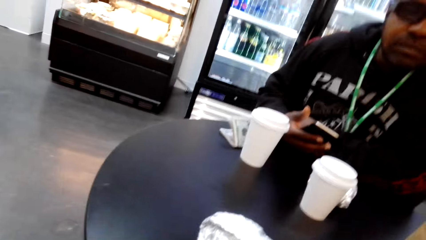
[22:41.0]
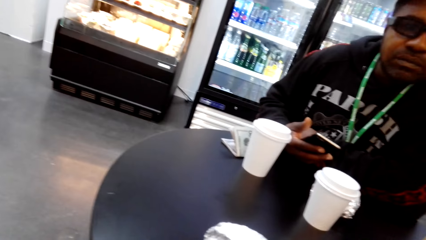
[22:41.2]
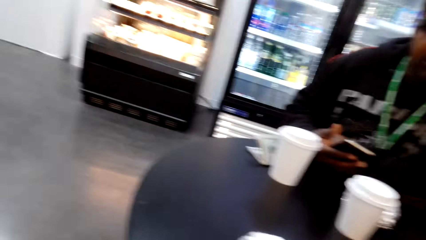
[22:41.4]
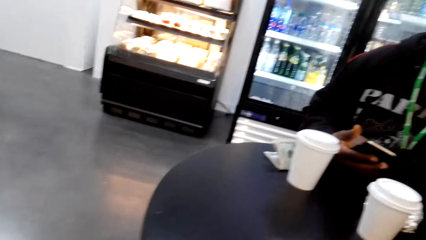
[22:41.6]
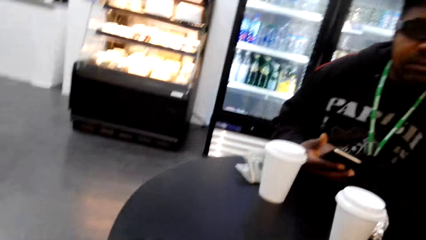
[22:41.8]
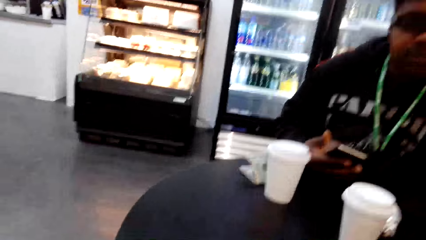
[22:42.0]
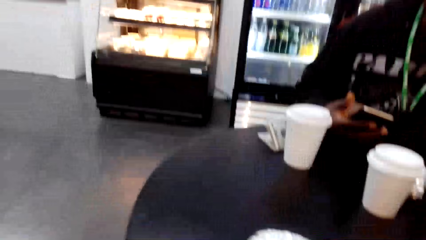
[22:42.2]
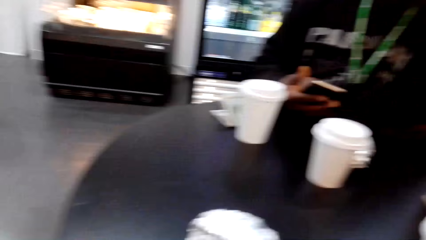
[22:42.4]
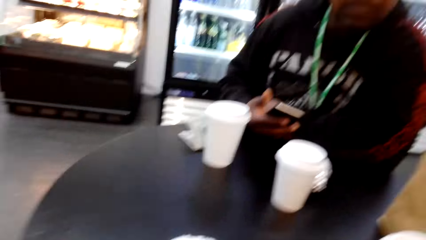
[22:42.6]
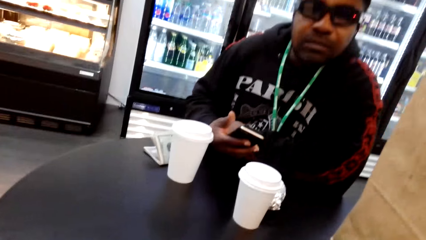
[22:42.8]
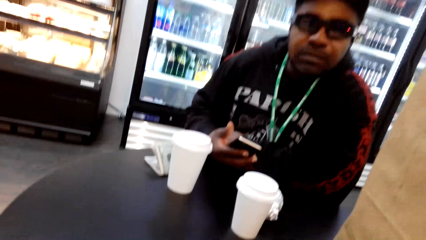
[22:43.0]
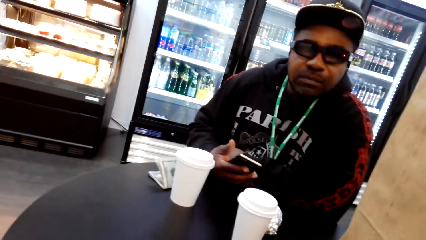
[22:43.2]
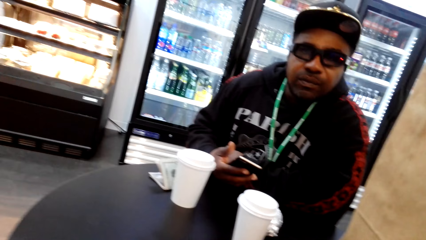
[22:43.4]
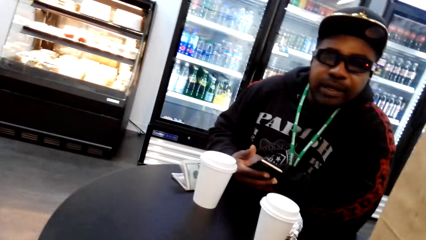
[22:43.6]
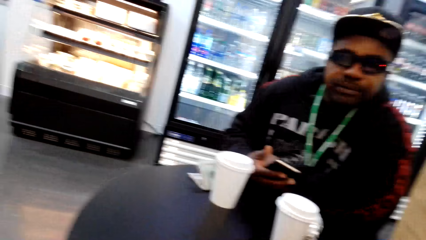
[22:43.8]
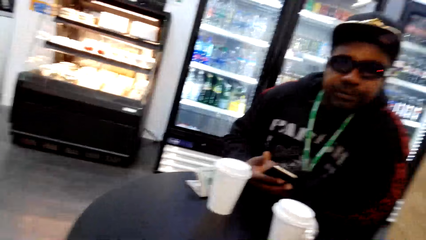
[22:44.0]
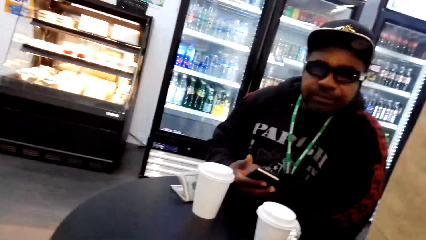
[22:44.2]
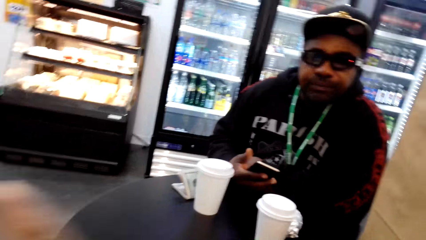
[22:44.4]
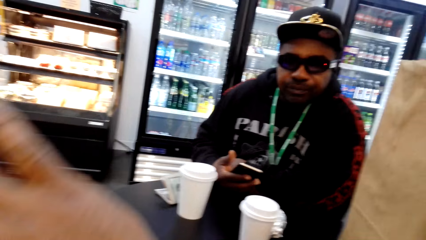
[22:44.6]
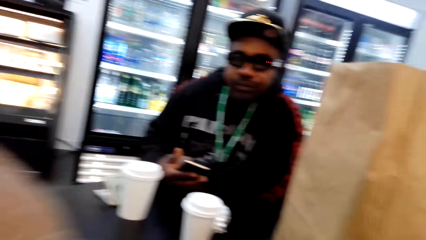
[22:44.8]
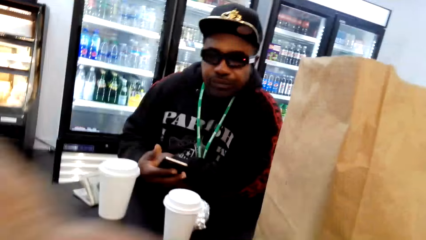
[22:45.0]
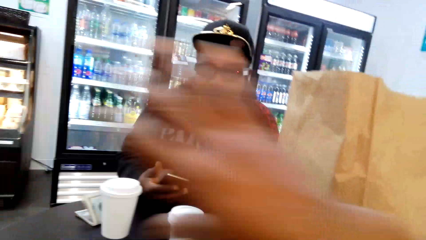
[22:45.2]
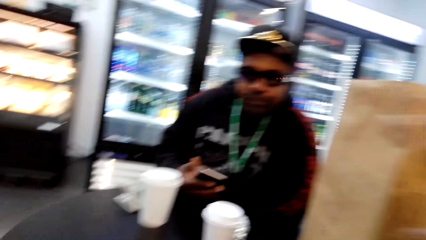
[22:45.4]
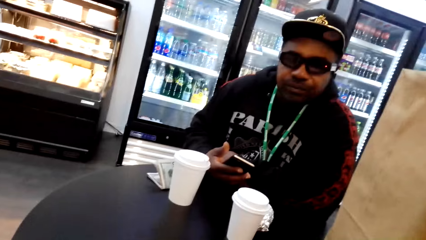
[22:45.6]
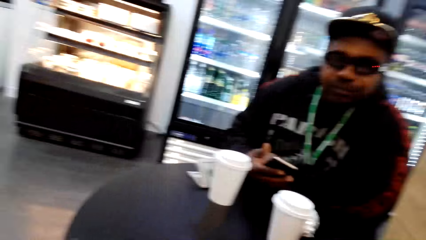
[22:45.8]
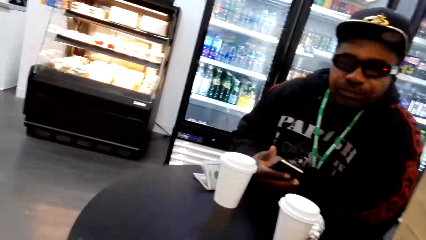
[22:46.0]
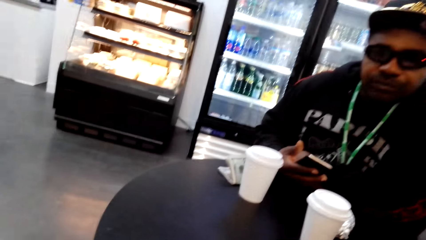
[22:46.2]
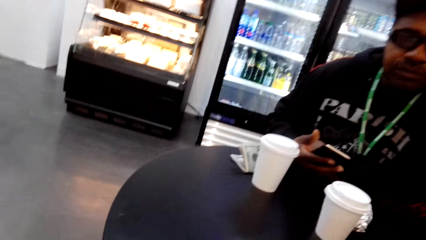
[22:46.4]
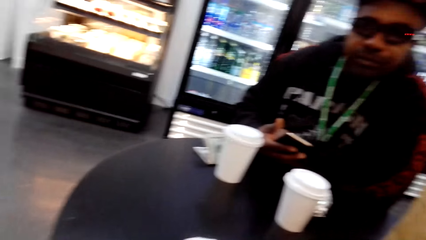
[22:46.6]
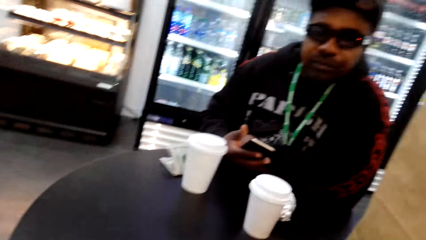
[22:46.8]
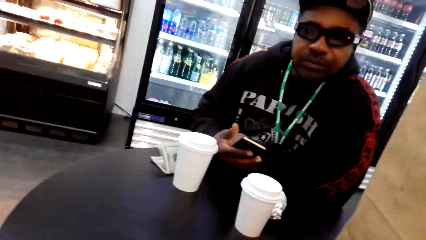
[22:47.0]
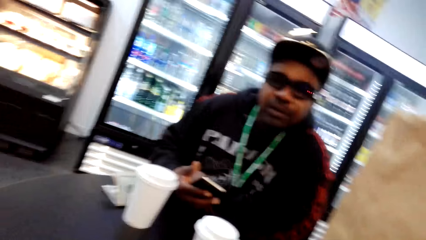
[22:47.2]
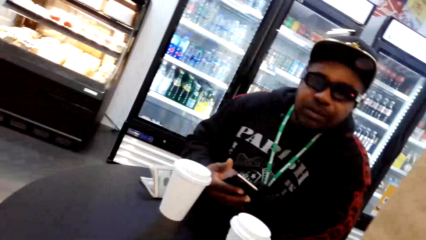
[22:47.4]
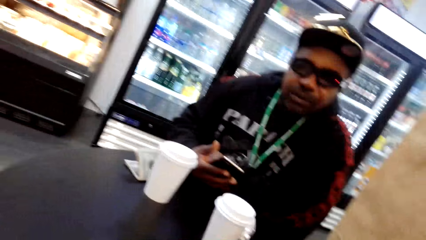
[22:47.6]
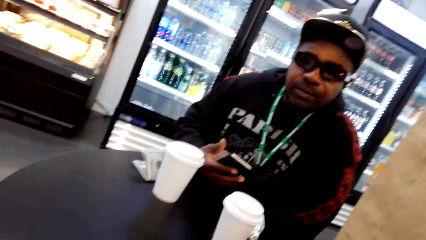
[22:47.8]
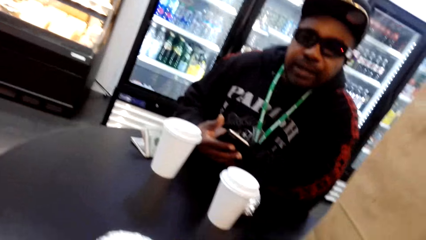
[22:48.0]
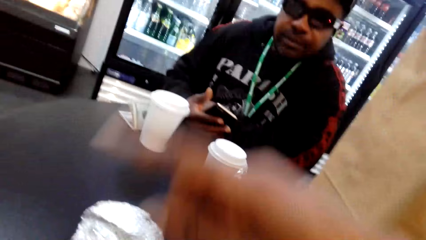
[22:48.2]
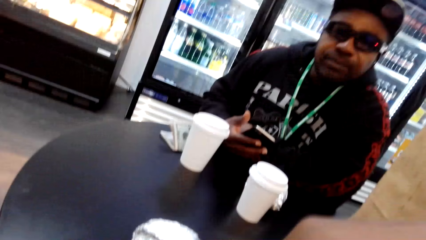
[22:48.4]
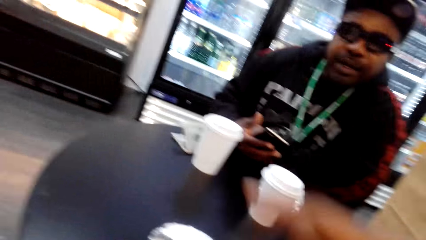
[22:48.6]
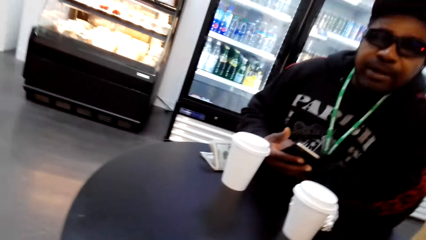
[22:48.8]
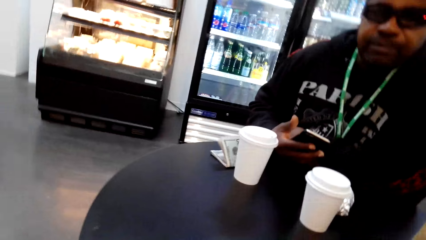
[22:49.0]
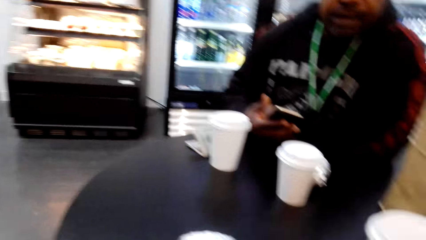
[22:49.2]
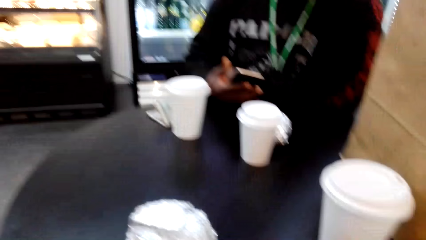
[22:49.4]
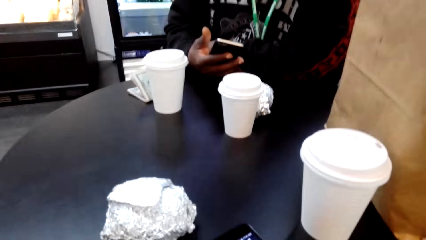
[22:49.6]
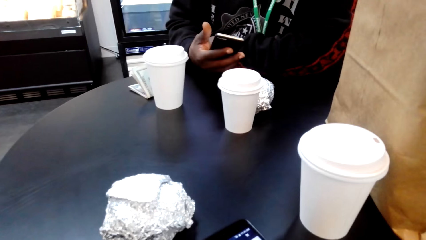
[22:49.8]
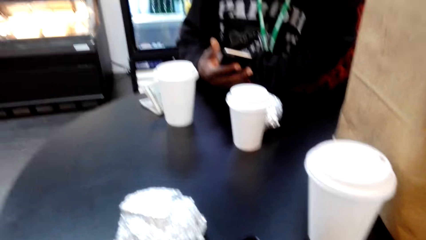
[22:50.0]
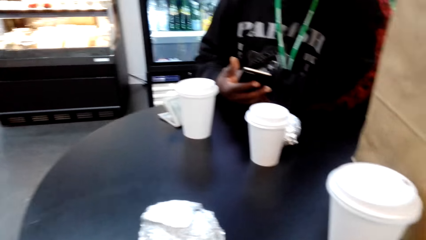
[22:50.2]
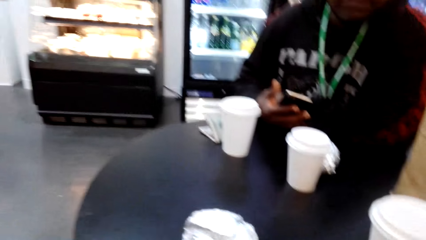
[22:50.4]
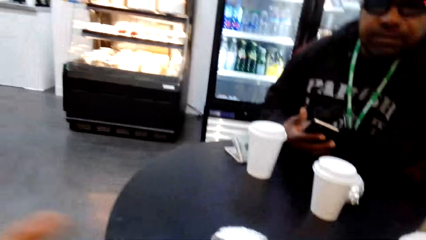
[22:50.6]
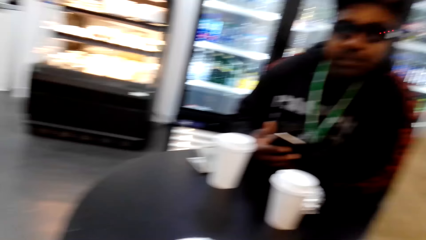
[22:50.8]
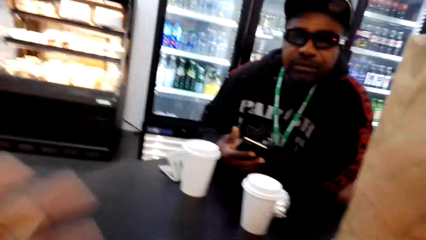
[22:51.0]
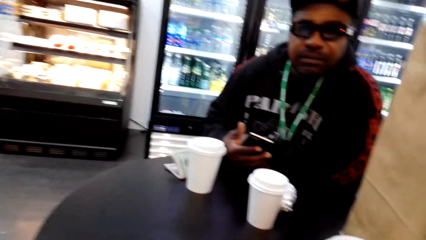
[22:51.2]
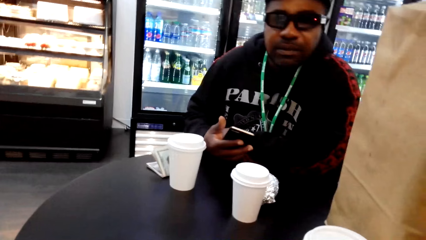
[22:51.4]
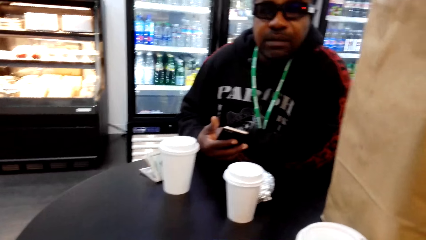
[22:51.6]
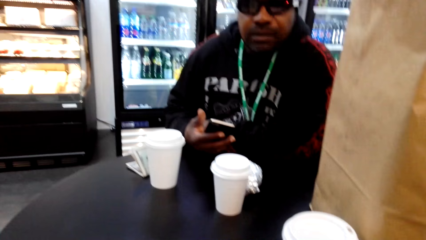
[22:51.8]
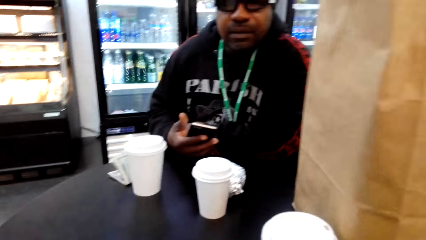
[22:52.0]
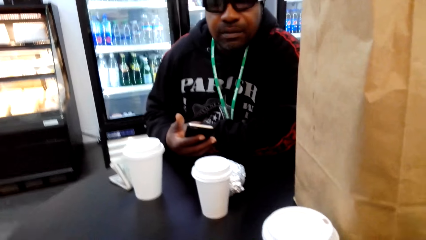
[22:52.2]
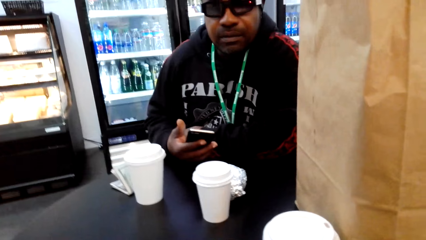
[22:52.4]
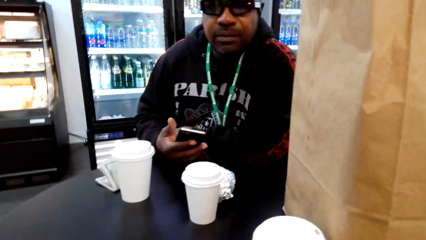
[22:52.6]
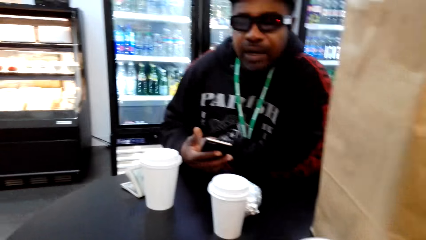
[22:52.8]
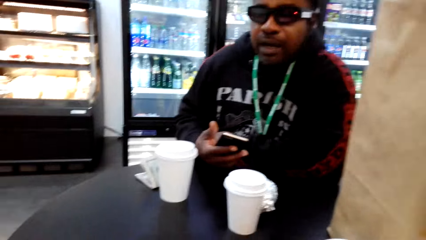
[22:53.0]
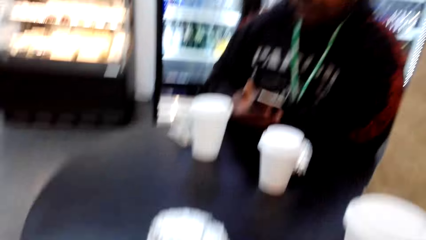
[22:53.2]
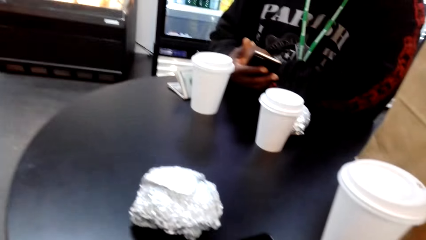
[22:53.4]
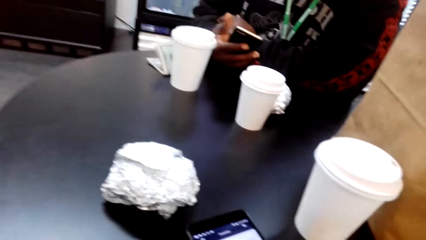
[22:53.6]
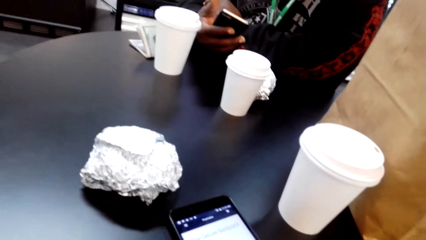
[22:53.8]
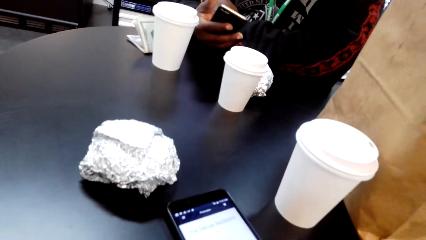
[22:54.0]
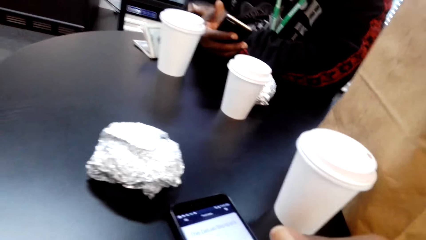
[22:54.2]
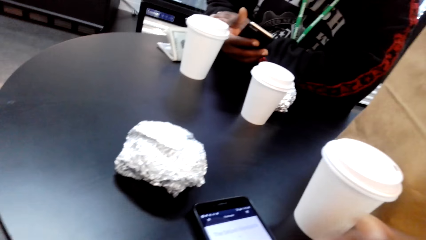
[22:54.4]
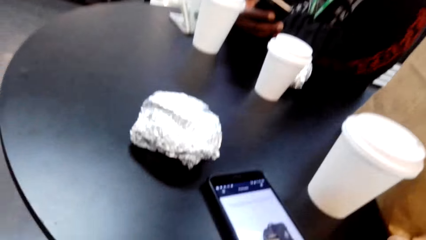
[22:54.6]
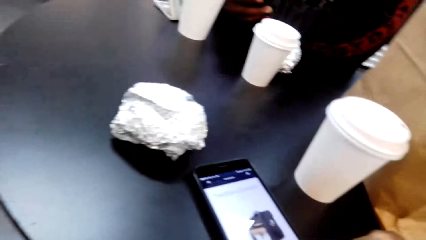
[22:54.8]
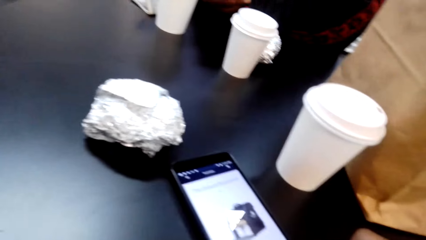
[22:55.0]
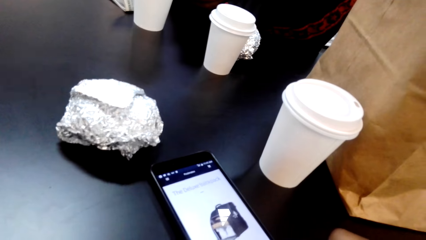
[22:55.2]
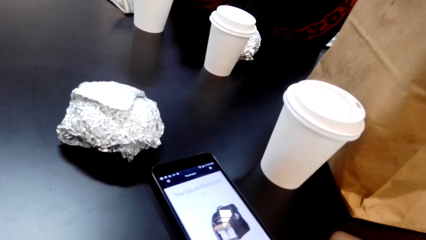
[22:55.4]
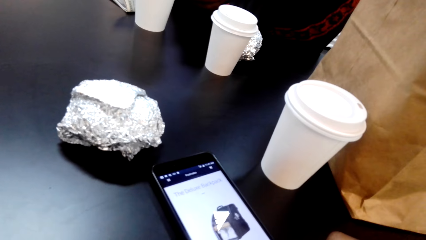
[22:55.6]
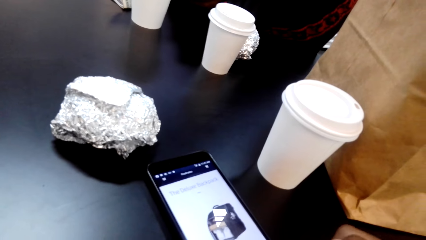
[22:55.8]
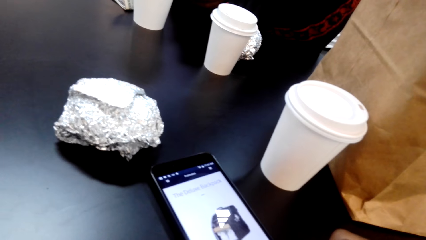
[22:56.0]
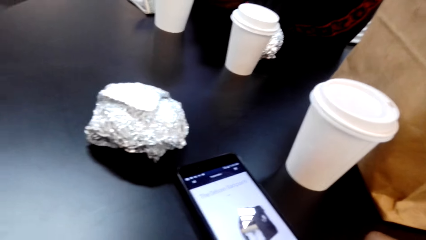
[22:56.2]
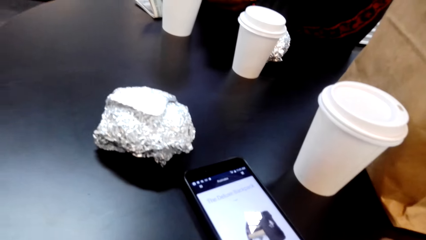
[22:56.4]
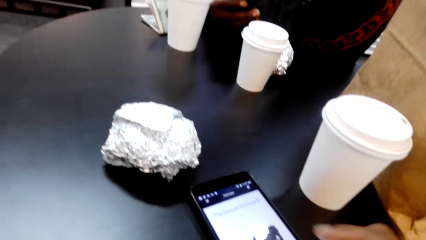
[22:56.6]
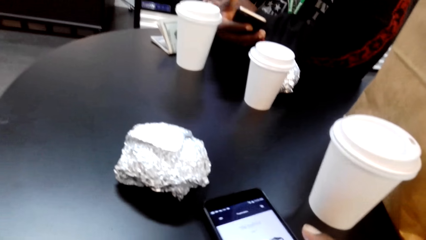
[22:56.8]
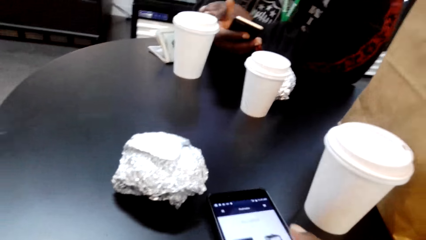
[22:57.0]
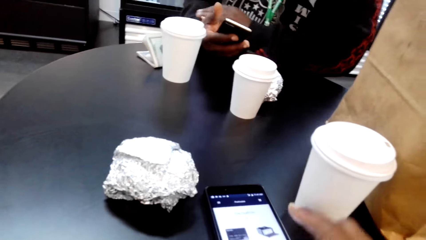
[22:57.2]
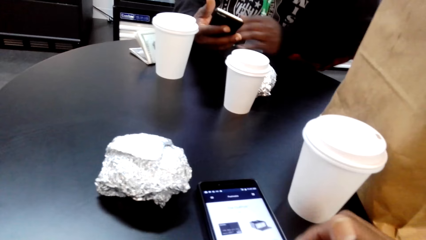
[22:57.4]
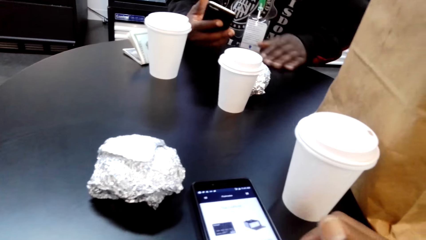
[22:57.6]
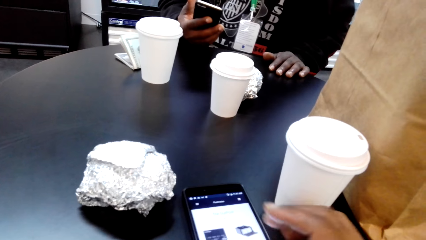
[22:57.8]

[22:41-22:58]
A man speaks to the camera wearer. The camera wearer speaks to the man. The man speaks to the camera wearer. The camera wearer speaks to the man. The man speaks to the camera wearer. The camera wearer stares at the phone. They speak to the man.
